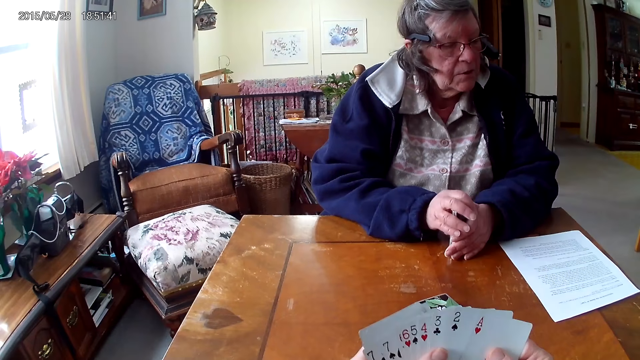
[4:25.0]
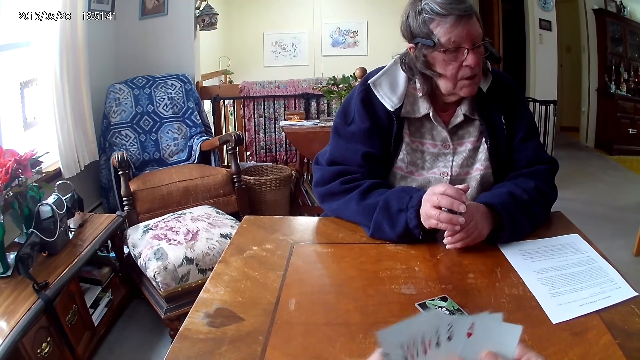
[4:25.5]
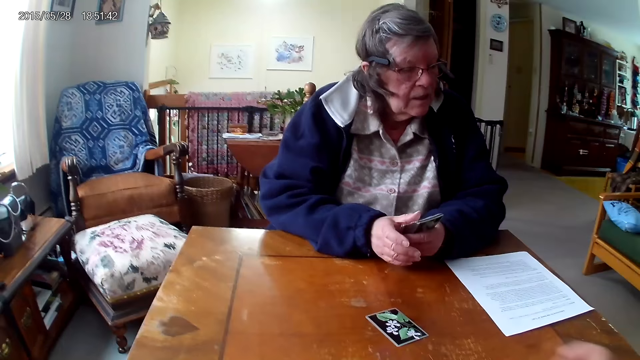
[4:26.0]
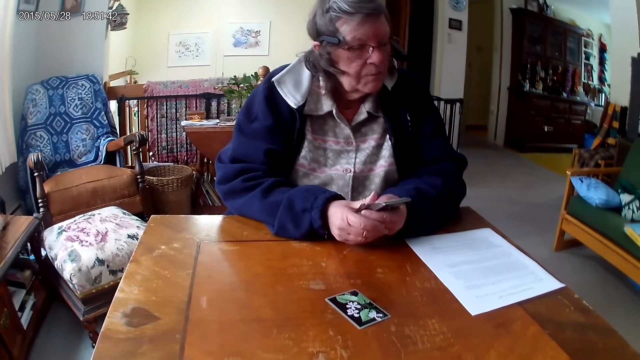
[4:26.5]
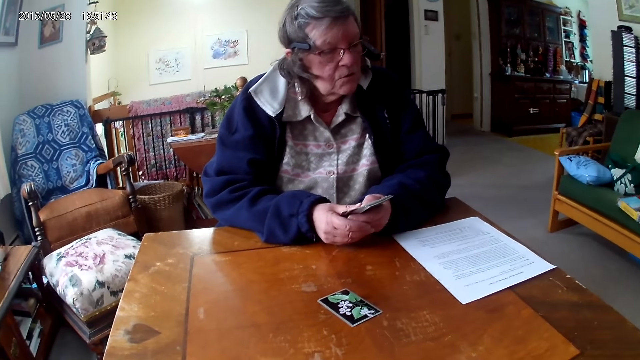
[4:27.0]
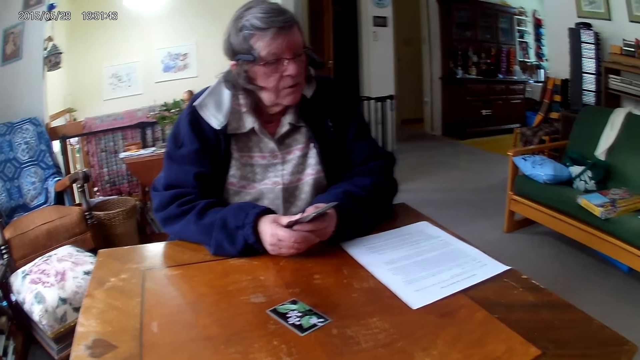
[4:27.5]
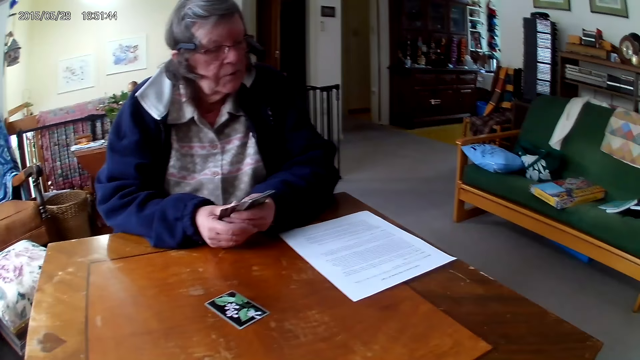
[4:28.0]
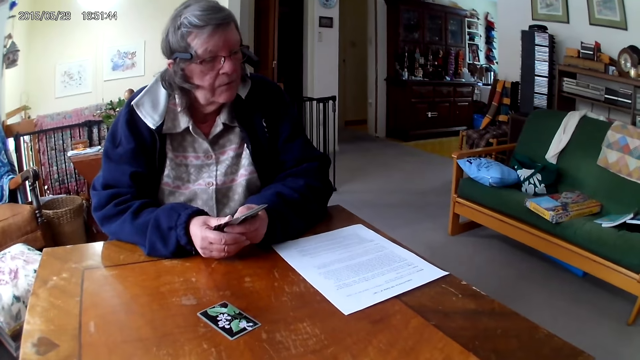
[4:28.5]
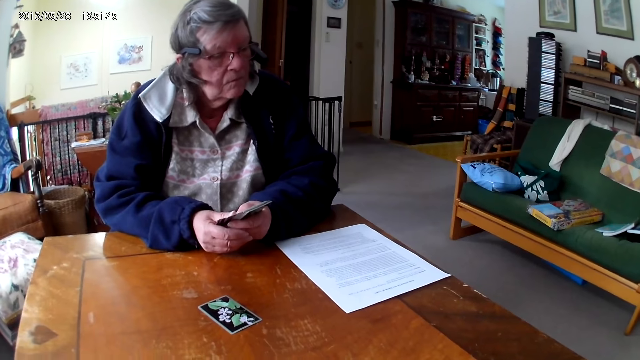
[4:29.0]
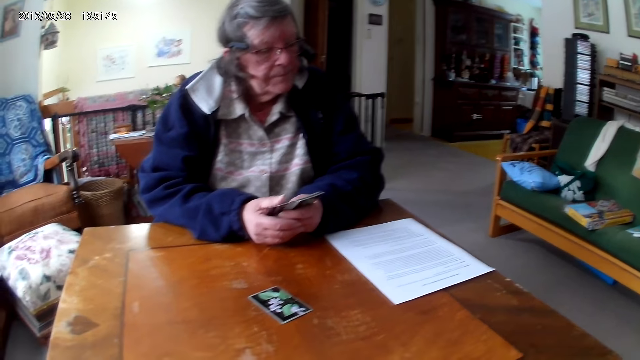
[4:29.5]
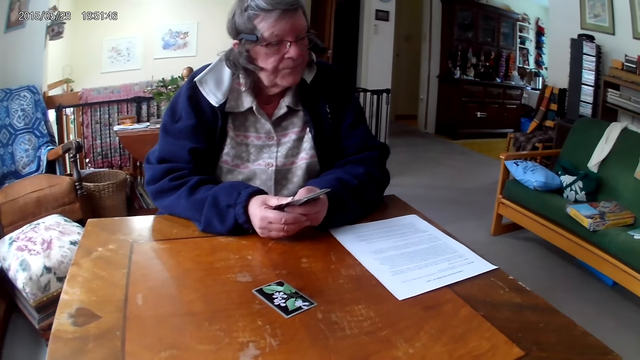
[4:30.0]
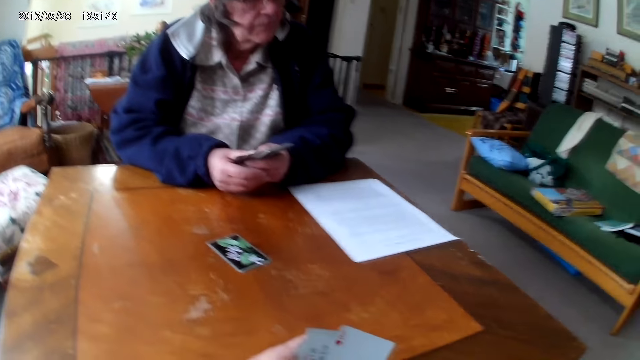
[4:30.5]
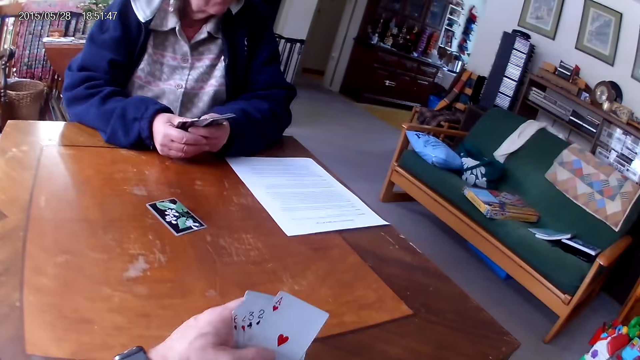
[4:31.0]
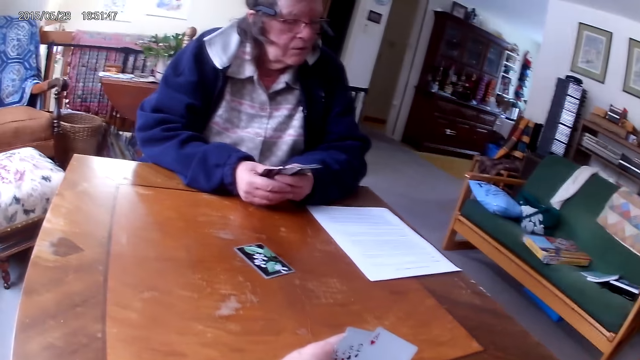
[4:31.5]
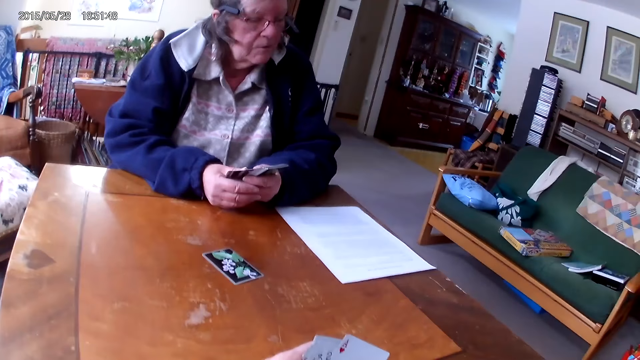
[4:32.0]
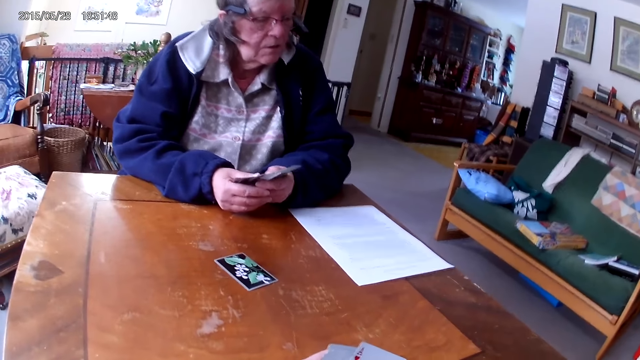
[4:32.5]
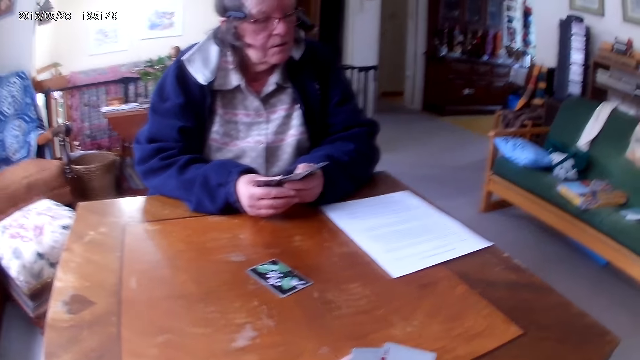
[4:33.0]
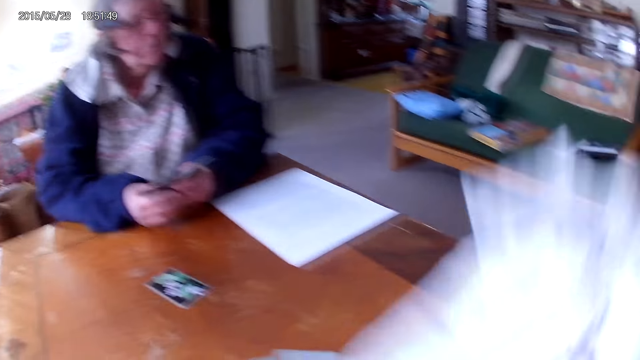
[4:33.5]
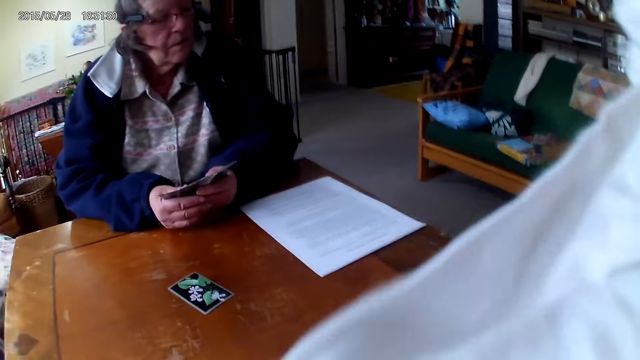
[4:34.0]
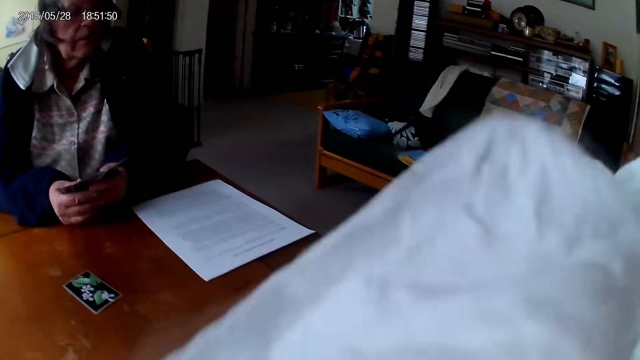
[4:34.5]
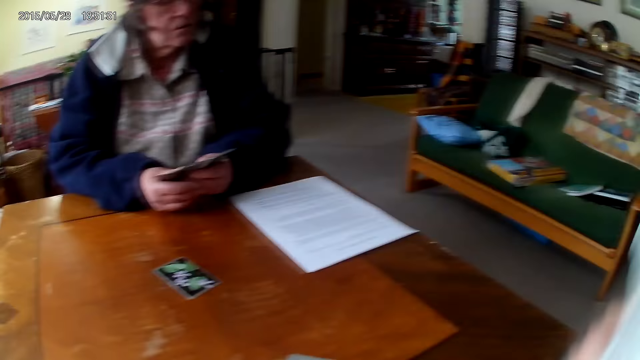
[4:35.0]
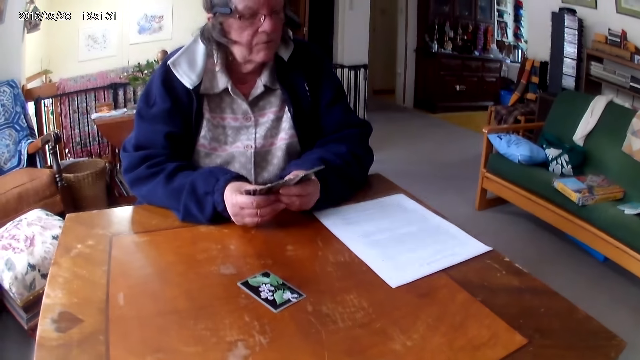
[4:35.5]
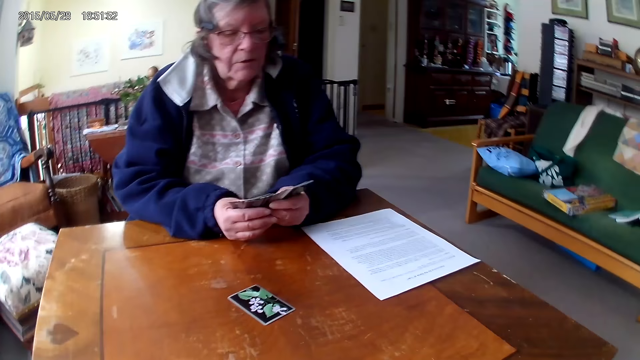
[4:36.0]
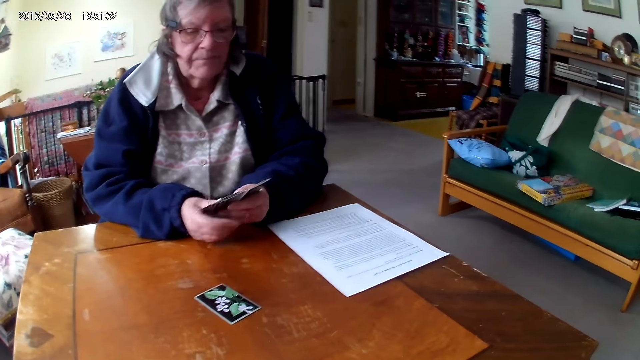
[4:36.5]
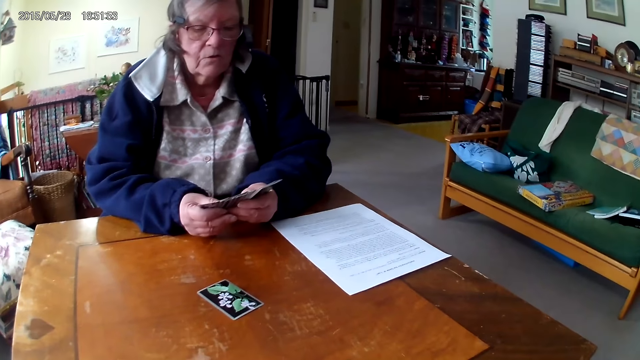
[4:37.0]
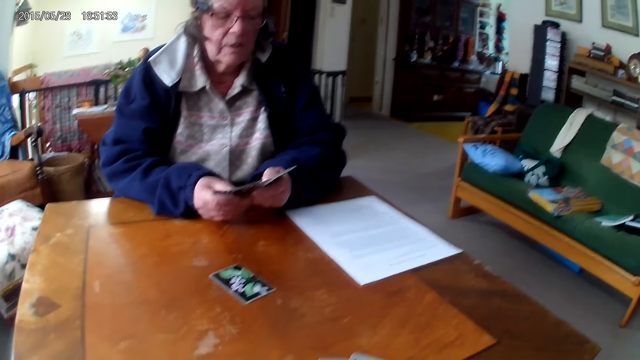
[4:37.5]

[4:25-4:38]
The camera wearer wipes his head with a handkerchief.

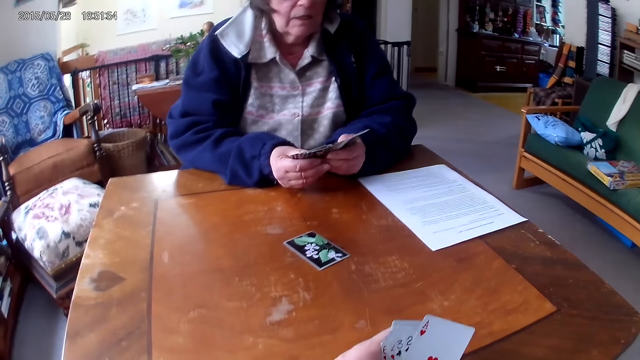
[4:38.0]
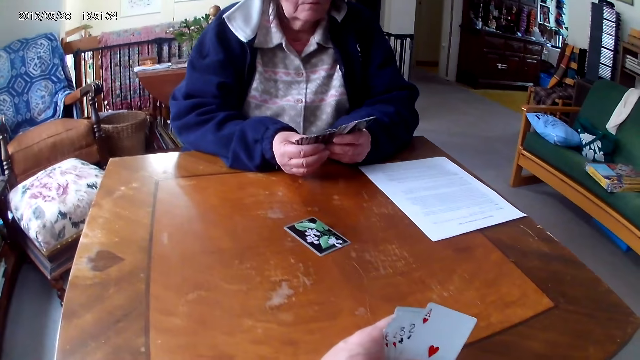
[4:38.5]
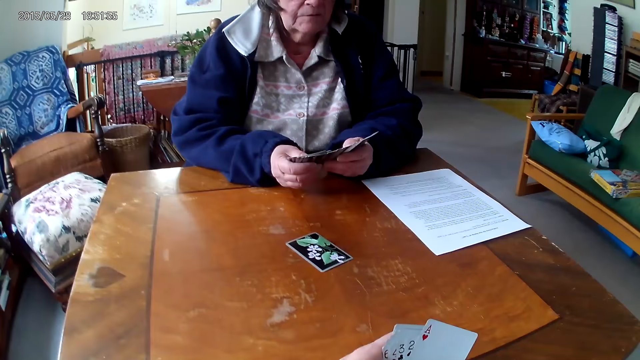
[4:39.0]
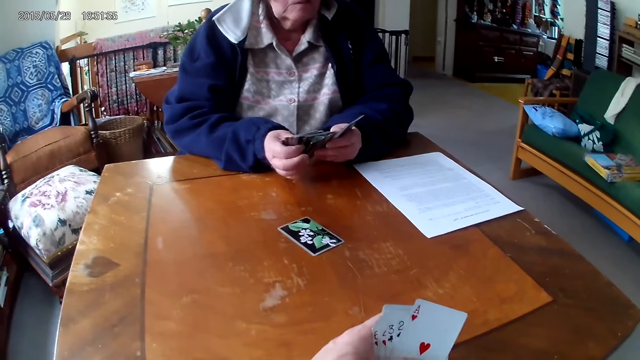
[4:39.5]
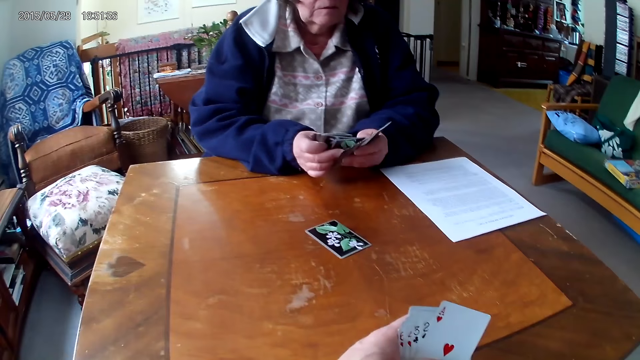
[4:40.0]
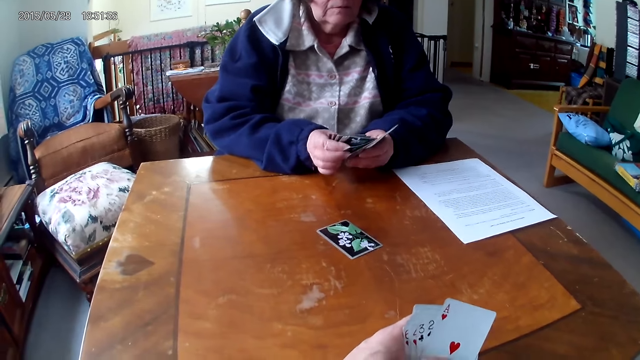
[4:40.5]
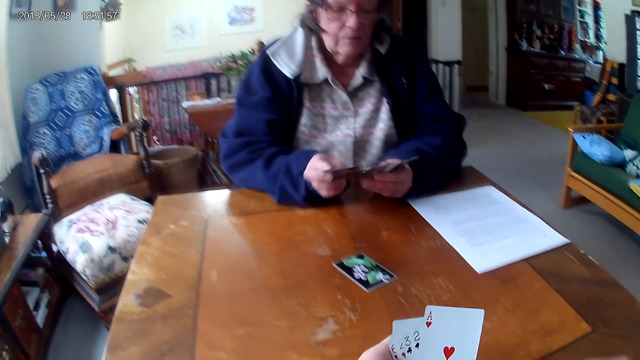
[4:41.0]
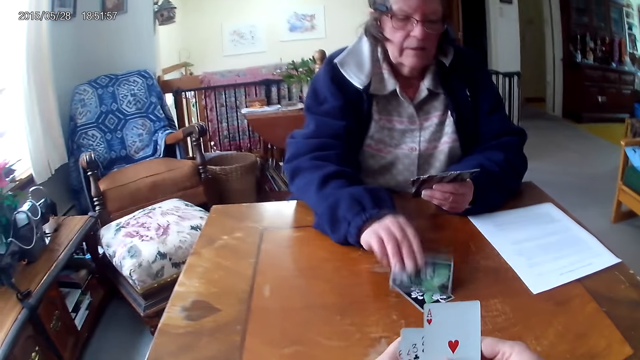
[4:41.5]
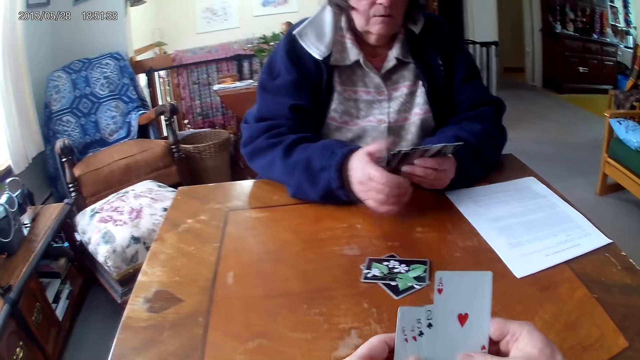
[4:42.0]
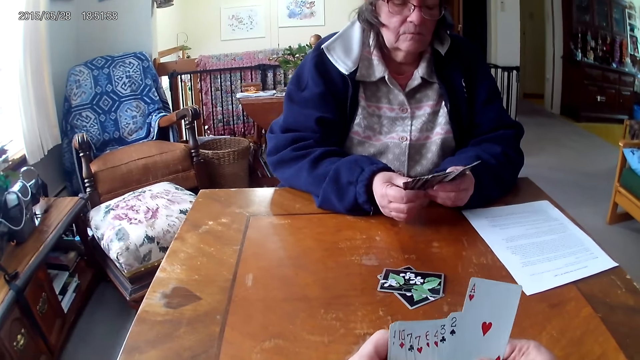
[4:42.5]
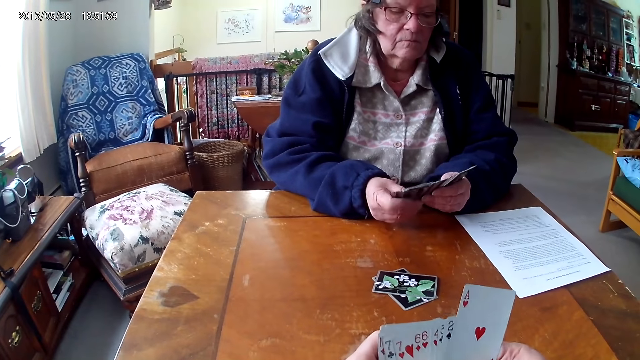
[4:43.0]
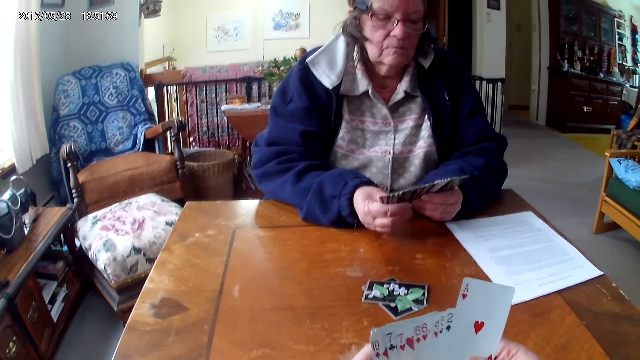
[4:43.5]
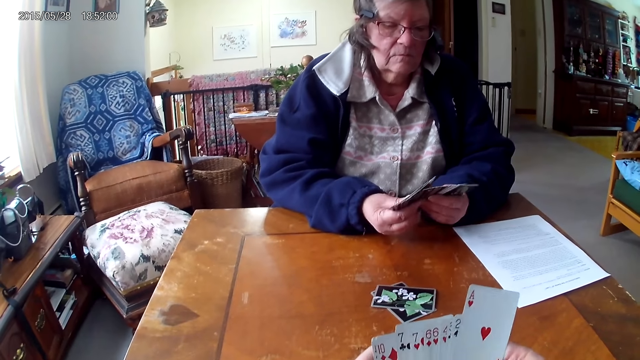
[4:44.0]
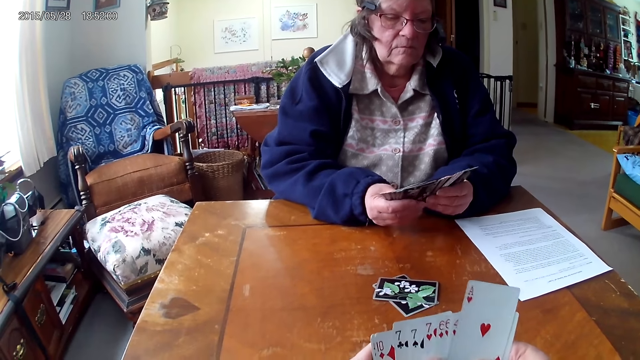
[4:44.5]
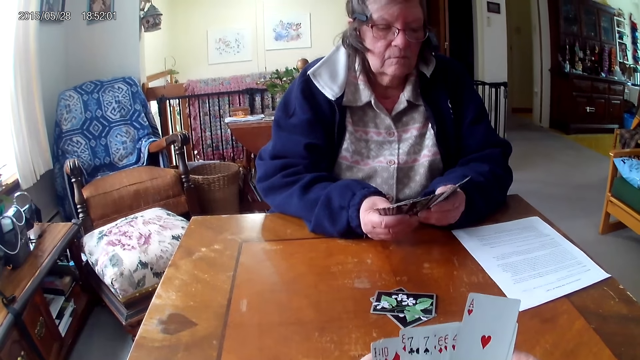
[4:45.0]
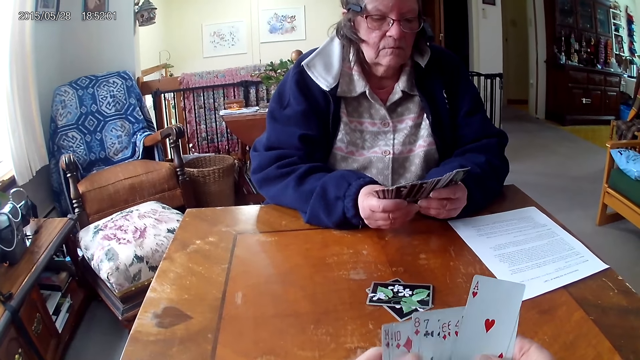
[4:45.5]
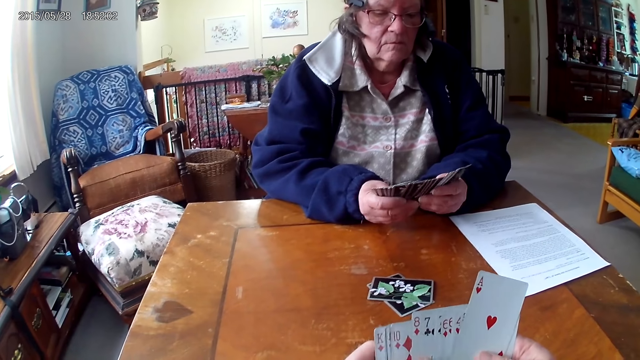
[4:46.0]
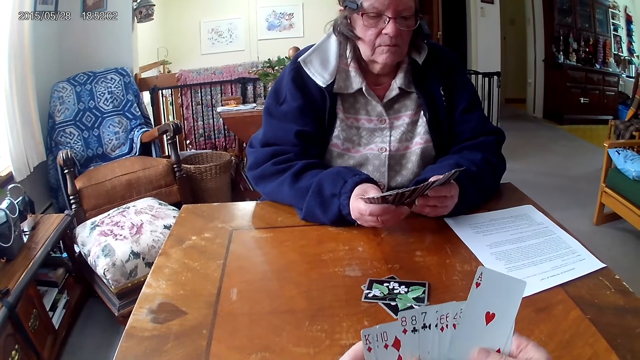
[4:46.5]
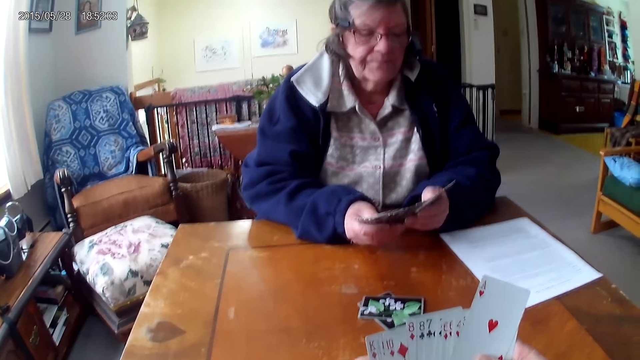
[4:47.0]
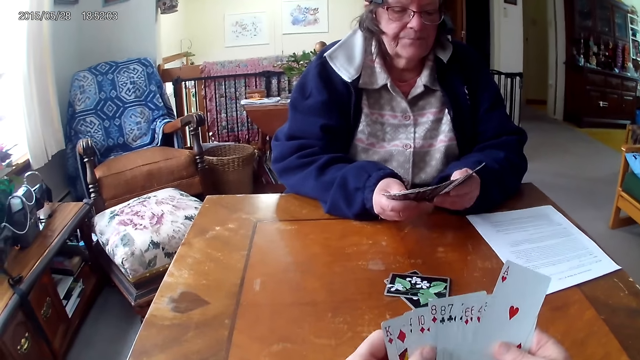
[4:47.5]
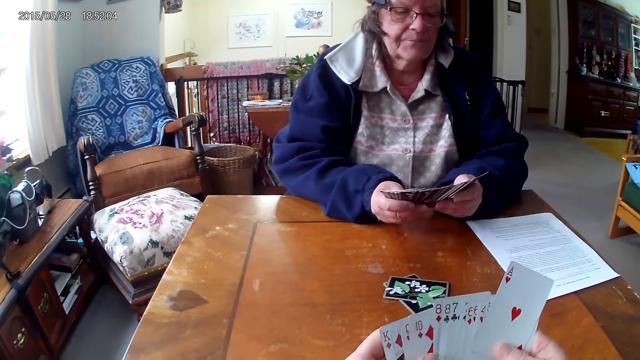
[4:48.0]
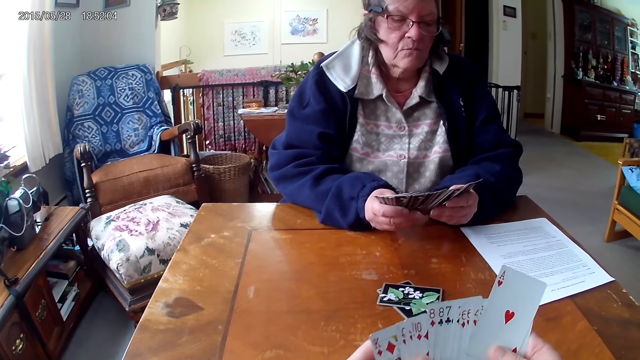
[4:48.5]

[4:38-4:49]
A woman arranges cards. The woman puts a card on the table.
